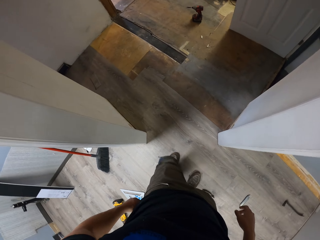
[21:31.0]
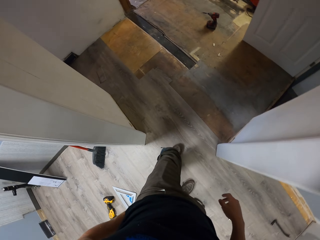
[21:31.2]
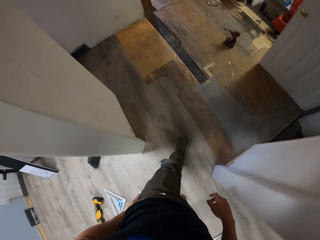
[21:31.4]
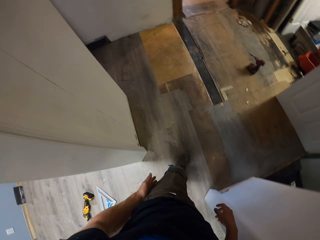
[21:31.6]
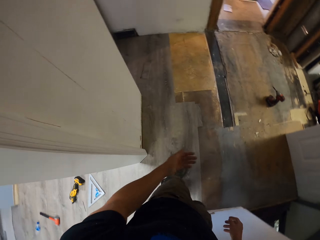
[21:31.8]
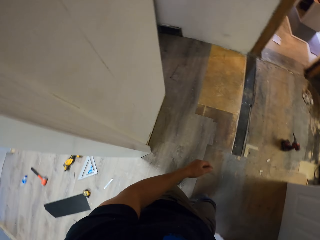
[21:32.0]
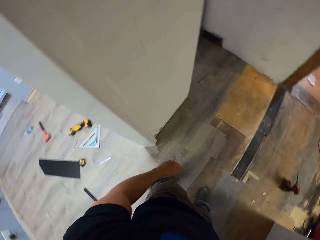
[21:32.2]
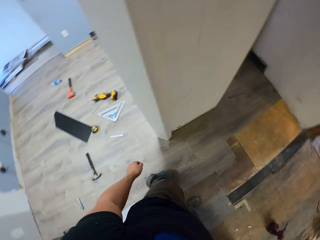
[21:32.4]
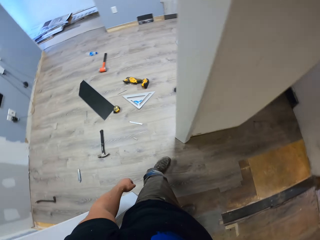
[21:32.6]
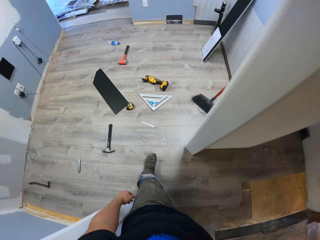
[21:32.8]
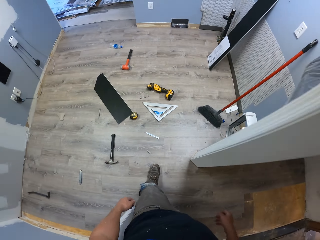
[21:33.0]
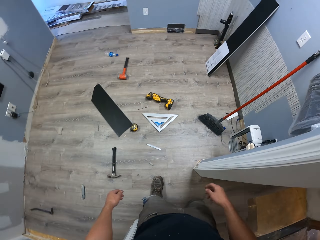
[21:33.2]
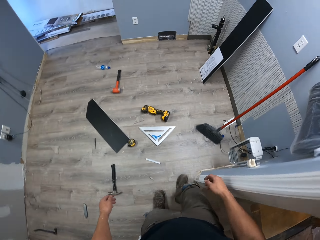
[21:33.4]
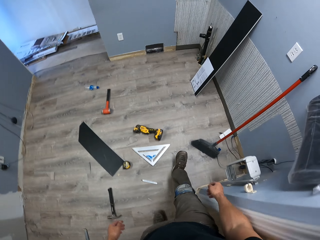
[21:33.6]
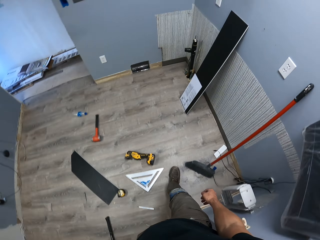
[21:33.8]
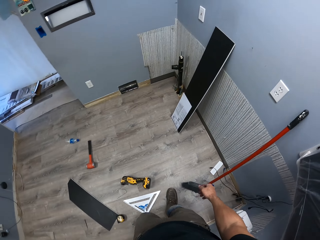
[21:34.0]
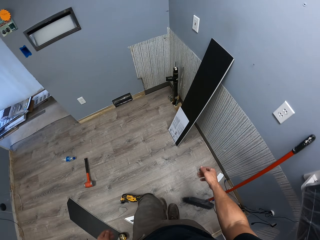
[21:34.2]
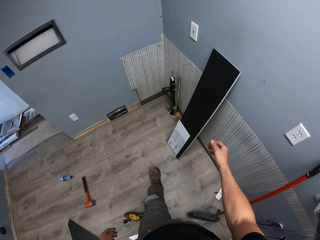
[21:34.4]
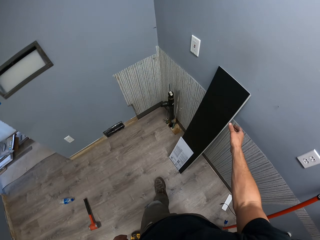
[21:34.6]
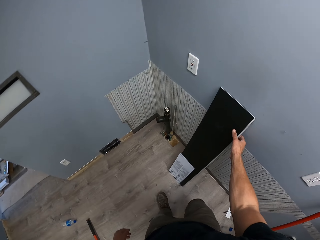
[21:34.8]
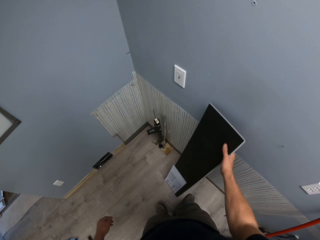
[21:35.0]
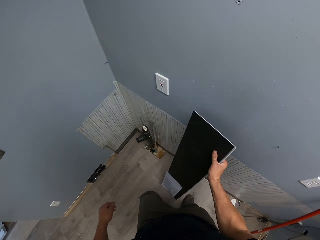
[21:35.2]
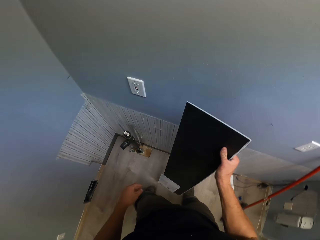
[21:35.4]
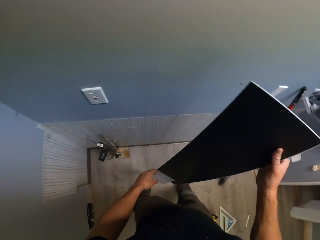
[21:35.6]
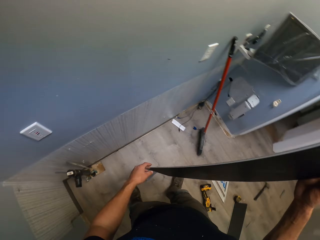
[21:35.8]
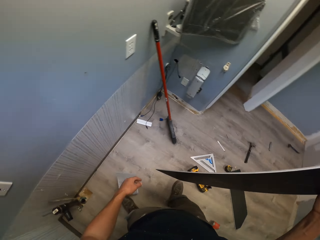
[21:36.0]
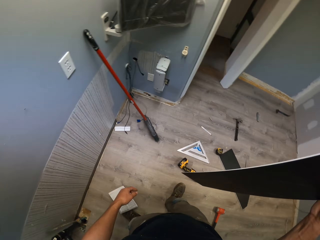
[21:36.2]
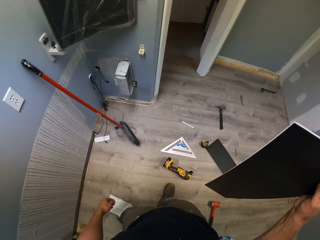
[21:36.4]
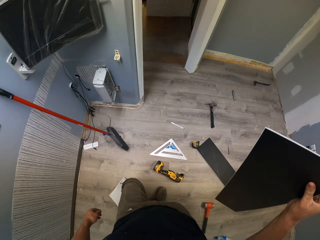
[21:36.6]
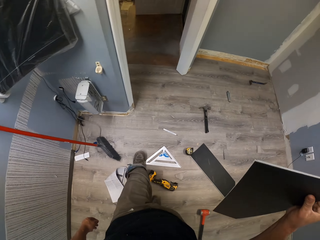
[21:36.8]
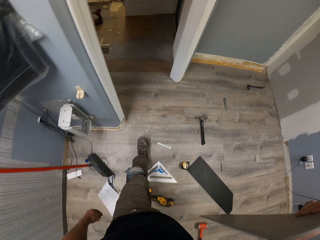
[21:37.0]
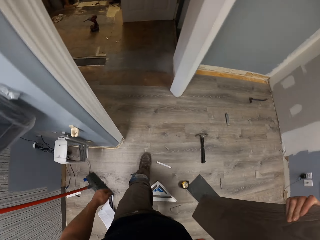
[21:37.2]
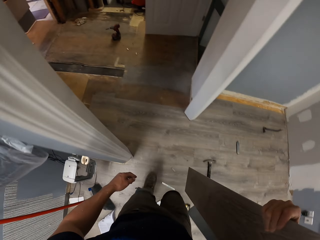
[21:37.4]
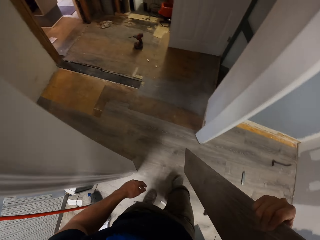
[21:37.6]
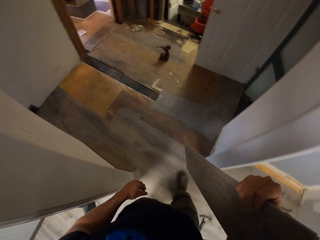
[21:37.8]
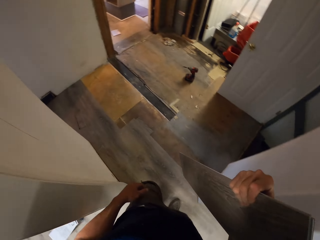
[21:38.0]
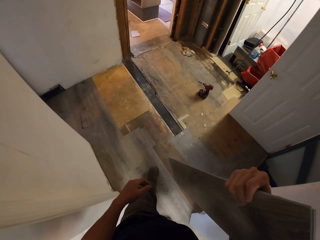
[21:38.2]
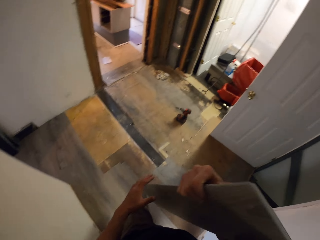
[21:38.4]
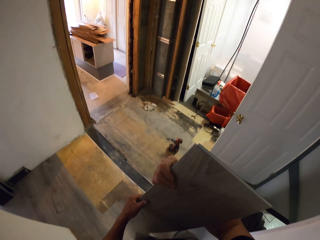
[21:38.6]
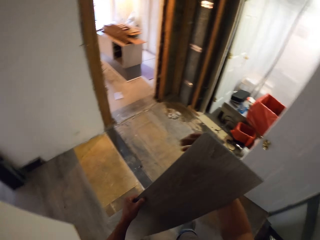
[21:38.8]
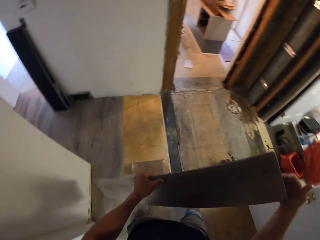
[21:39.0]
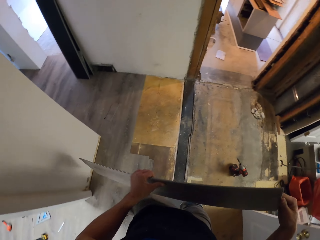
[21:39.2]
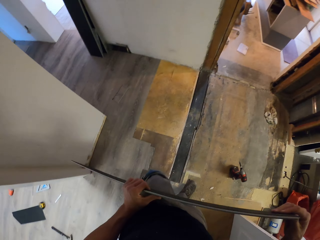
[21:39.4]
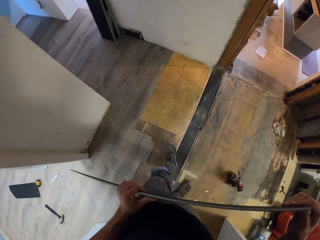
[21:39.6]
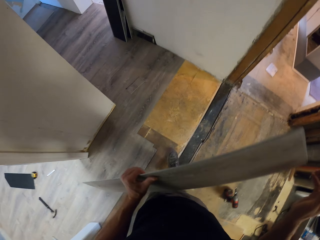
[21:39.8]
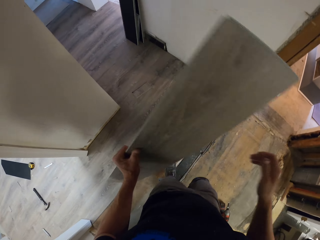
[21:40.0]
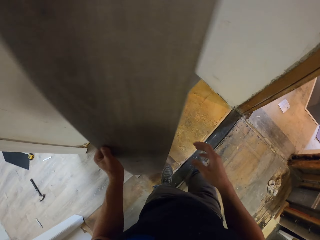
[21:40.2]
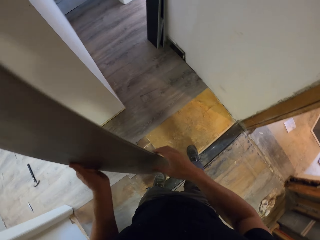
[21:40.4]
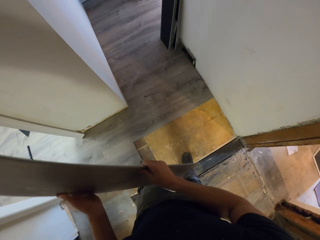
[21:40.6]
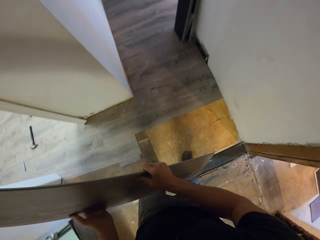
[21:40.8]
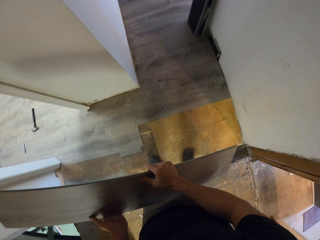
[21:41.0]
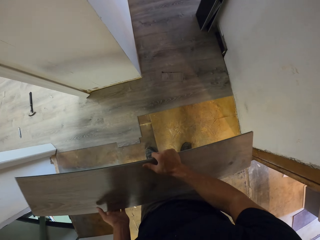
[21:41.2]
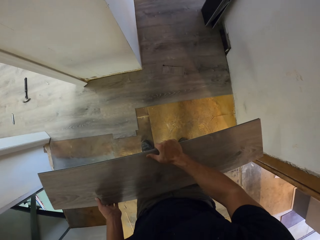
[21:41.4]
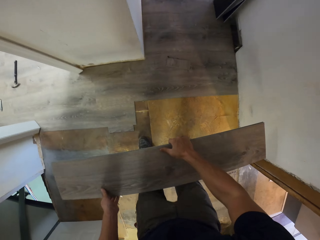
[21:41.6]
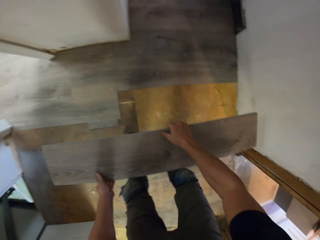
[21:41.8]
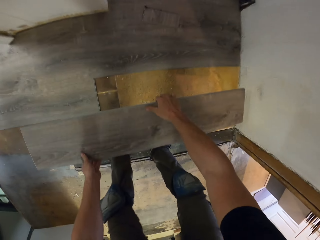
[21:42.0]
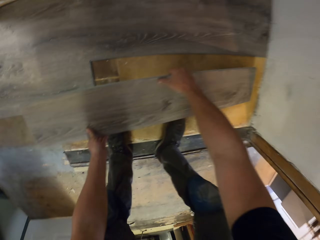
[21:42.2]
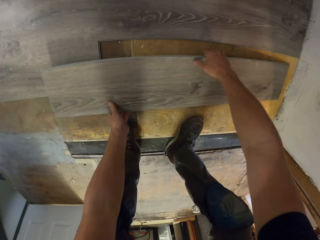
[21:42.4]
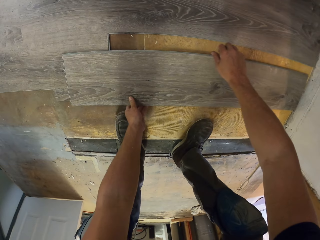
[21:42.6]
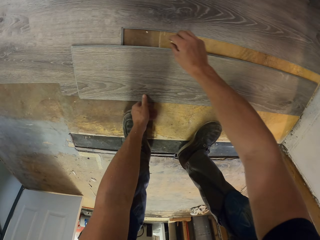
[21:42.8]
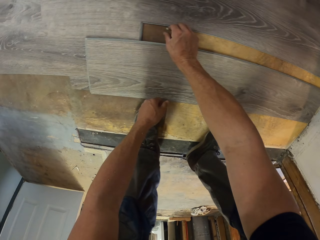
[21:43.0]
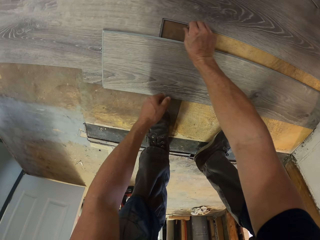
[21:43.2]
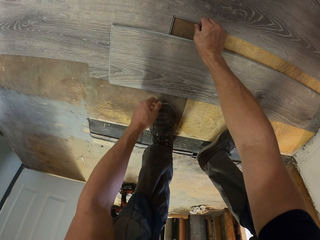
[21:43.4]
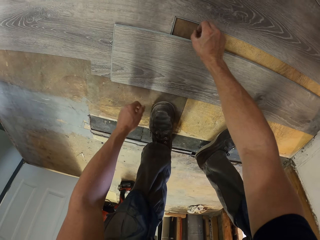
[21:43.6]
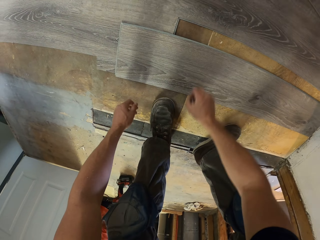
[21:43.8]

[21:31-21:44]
The camera wearer walks in the house. They pick up a wood tile with the left hand. They walk in the house. They hold the tile with both hands, turn the tile, and hold the tile with the right hand. They drop the tile on the floor.

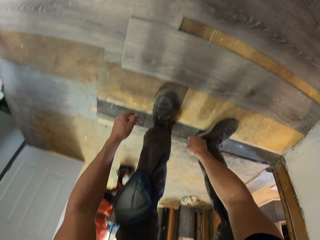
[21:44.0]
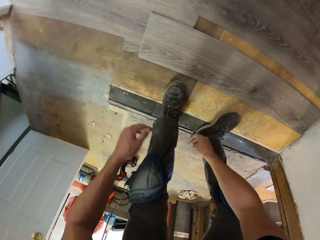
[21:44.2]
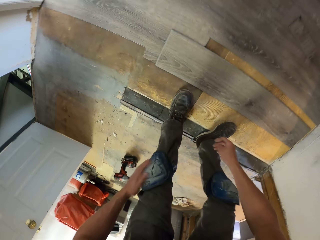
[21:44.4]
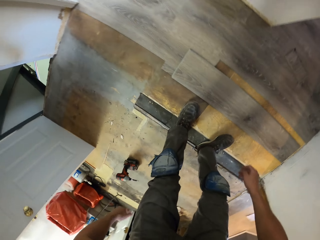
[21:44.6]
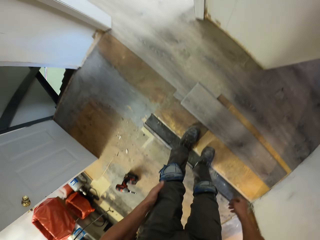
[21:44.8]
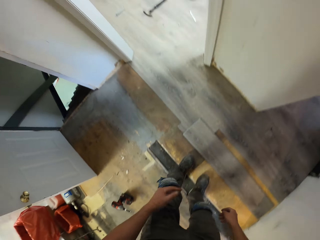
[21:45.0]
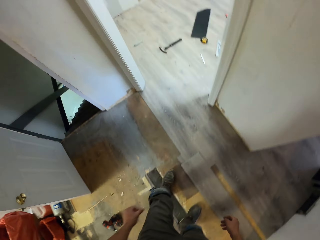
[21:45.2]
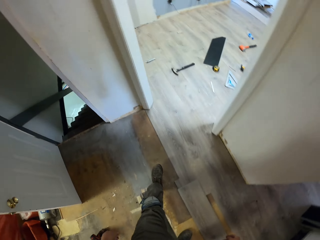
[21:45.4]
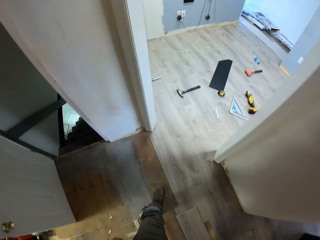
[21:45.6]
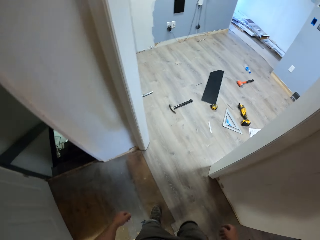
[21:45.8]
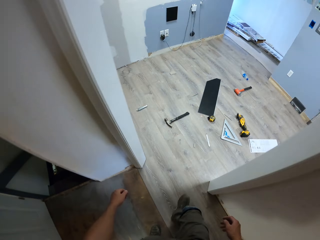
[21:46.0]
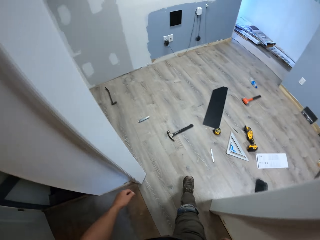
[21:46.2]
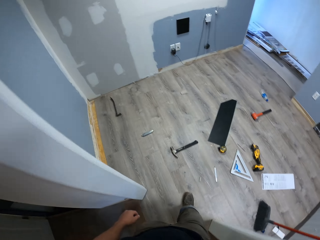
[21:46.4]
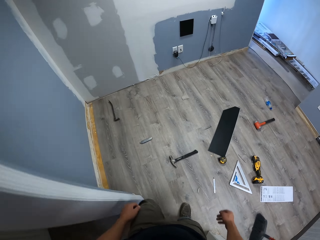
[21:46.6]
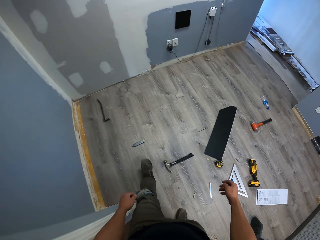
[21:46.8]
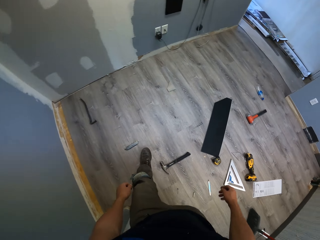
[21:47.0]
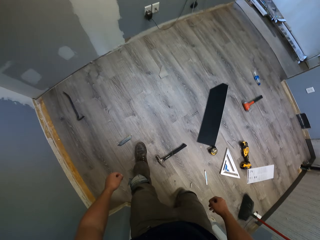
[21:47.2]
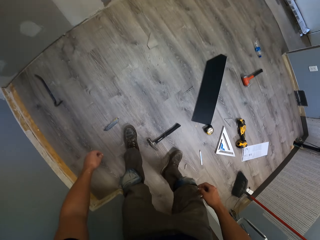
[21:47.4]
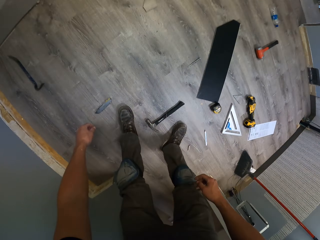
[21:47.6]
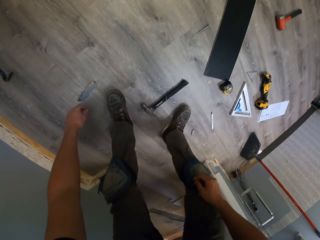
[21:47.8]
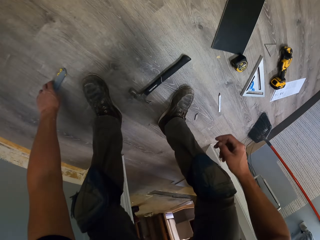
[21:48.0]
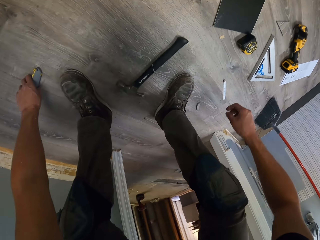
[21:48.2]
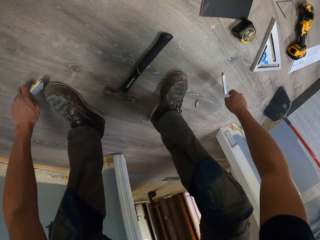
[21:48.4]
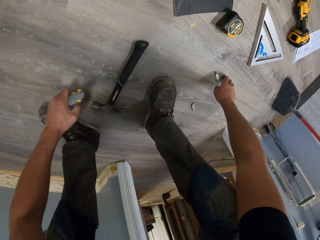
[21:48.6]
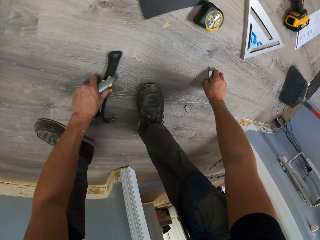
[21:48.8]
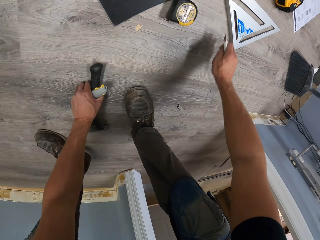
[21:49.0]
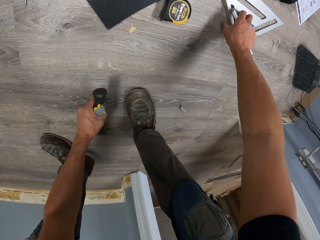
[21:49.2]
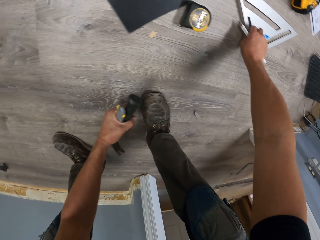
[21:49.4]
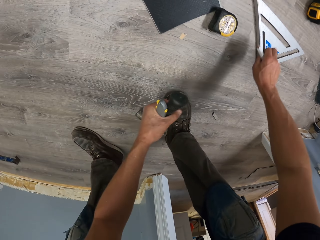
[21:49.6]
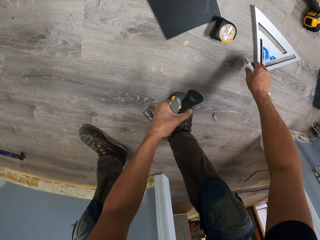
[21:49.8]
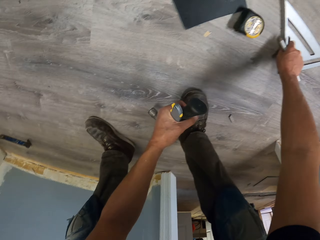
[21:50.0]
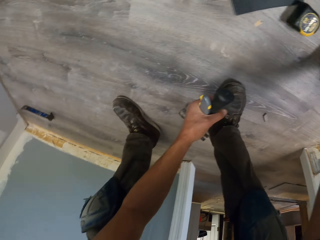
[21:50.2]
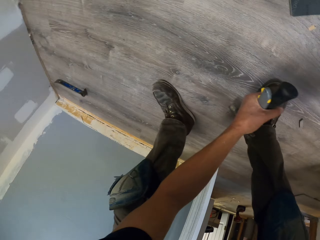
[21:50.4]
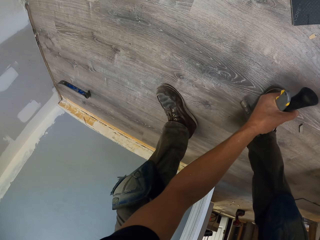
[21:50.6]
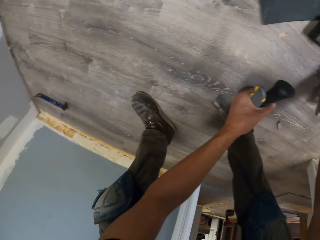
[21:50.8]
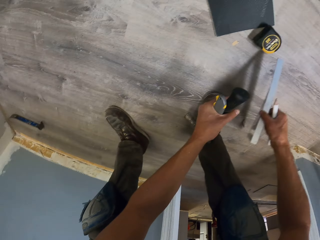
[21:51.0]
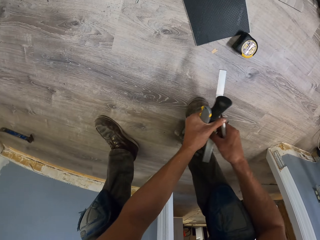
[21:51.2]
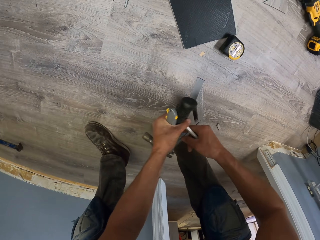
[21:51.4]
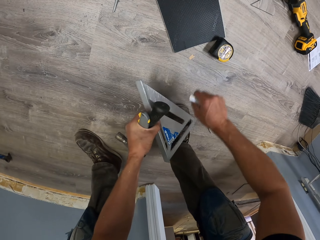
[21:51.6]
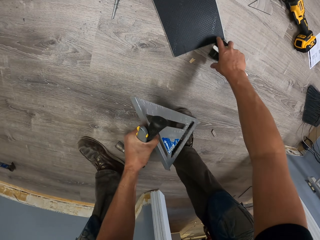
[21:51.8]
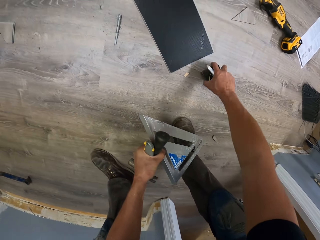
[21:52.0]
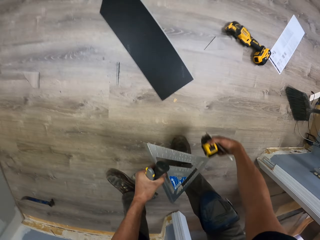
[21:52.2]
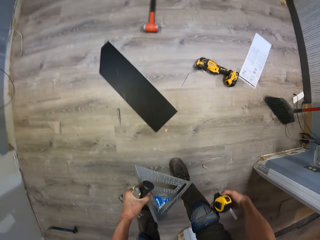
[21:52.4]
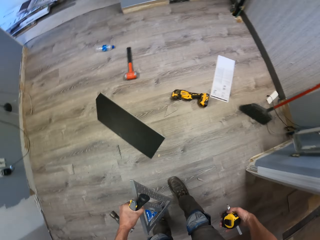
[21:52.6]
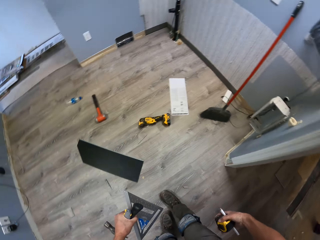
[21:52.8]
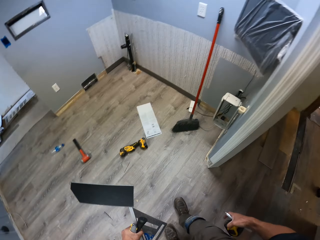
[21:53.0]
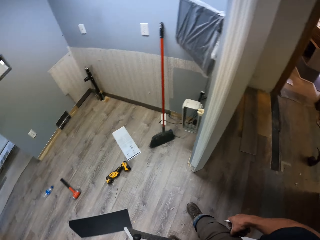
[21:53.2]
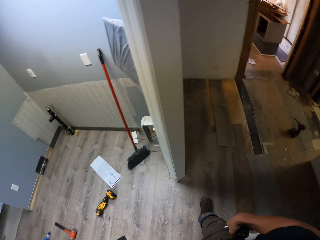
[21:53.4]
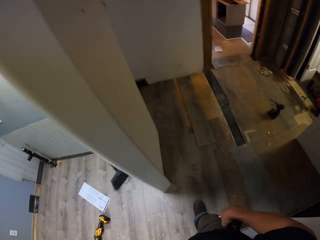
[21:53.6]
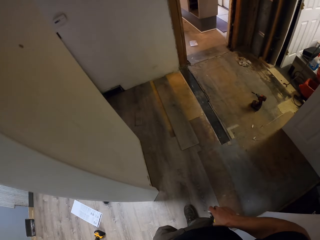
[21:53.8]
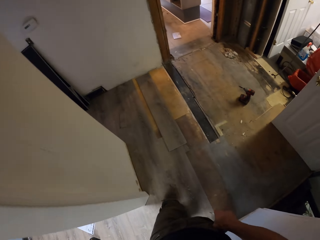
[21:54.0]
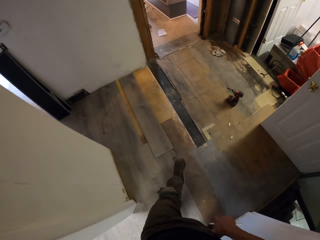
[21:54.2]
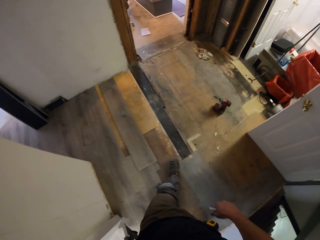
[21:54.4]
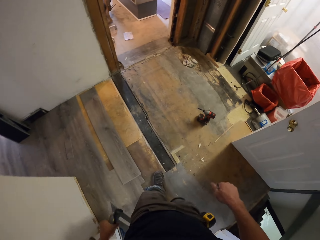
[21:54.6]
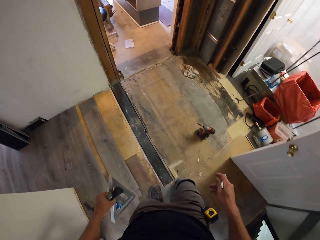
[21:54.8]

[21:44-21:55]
The camera wearer stands upright. They walk in the house. They pick up a tile scribe with the left hand. They pick up a pencil with the right hand. They pick up a claw hammer with the left hand. They pick up a square ruler with the right hand. They move the square ruler to the left hand. They pick up a tape measure with the right hand. They stand upright. They walk in the house.
